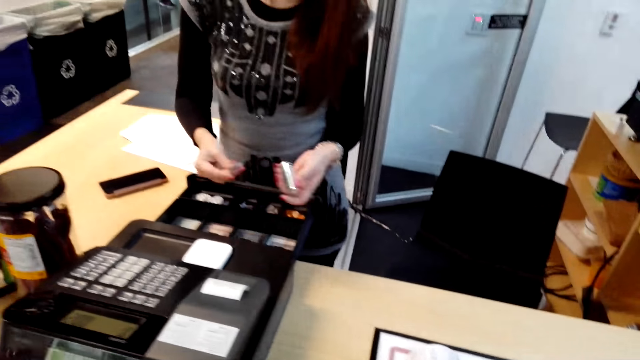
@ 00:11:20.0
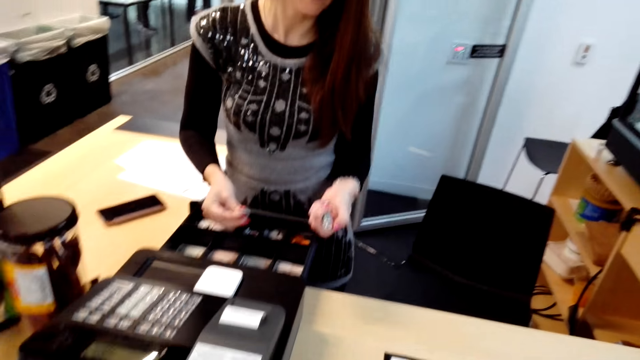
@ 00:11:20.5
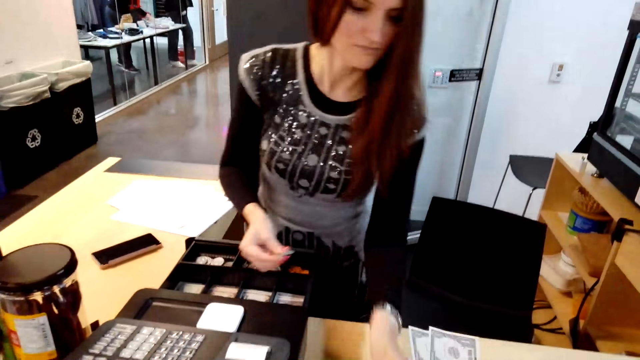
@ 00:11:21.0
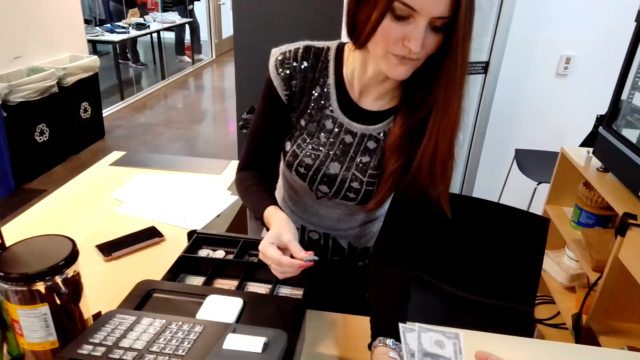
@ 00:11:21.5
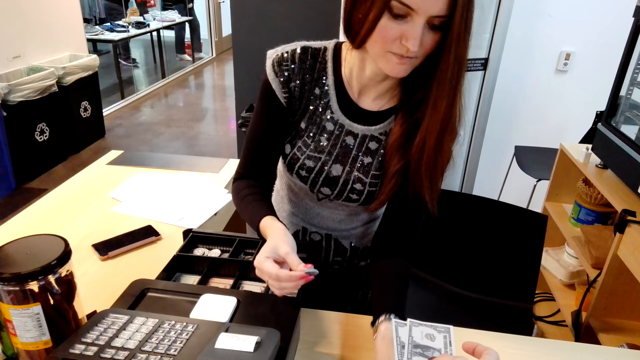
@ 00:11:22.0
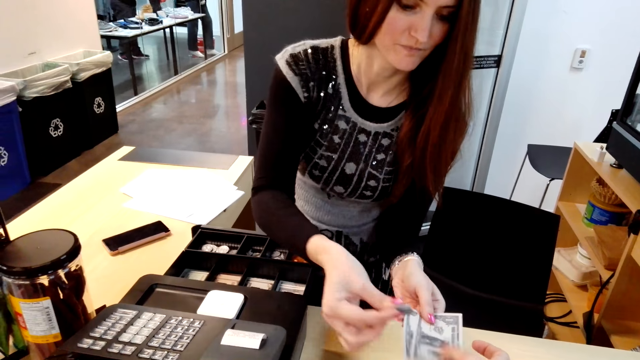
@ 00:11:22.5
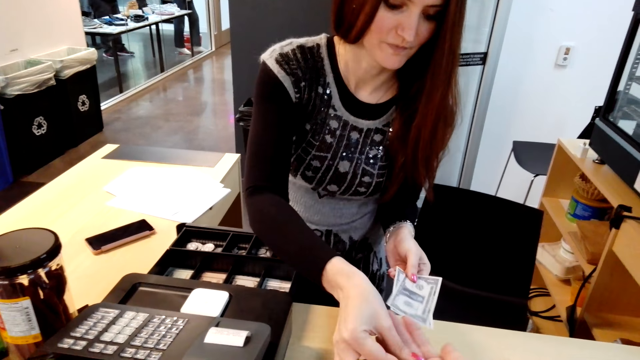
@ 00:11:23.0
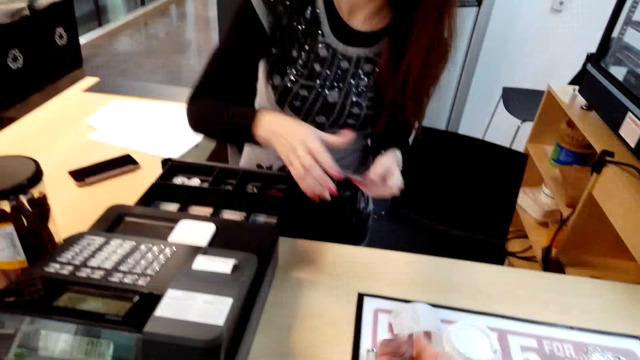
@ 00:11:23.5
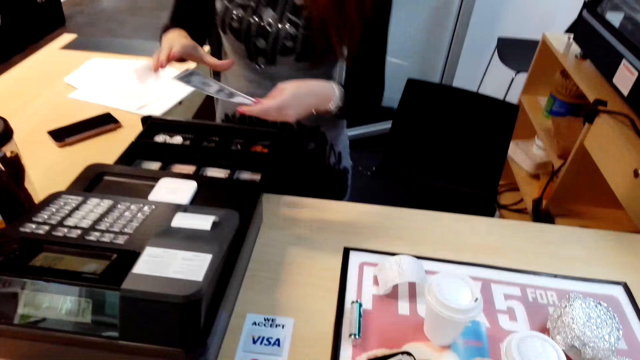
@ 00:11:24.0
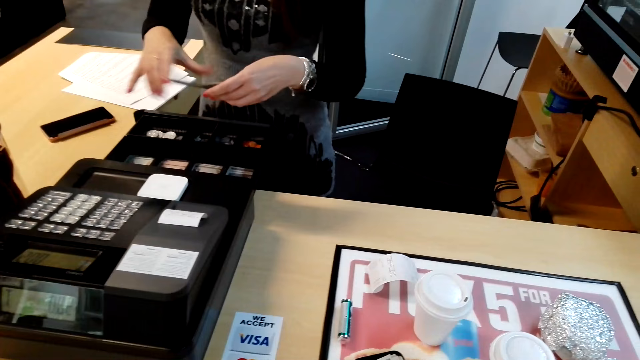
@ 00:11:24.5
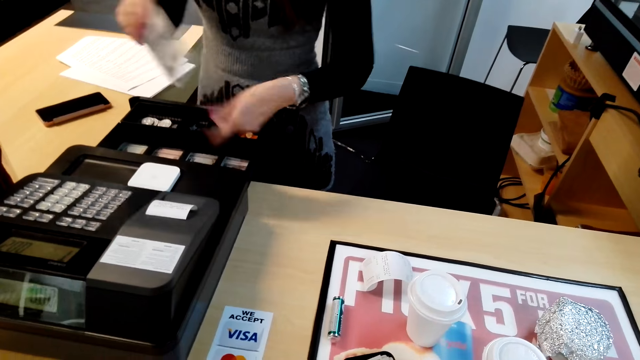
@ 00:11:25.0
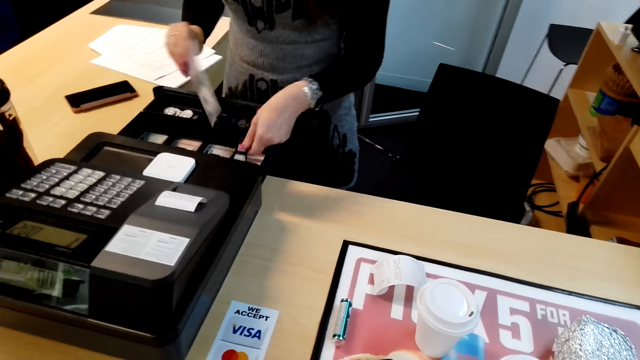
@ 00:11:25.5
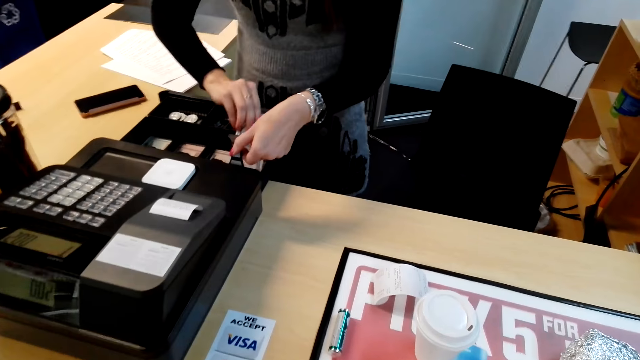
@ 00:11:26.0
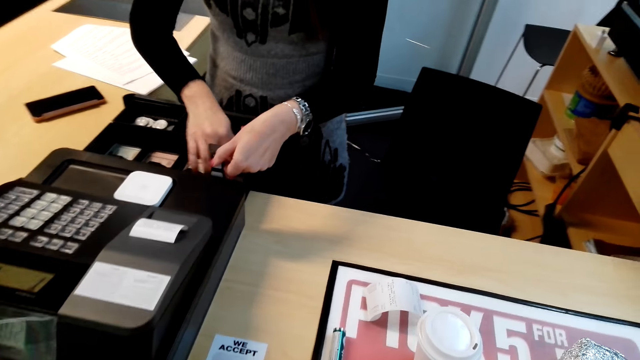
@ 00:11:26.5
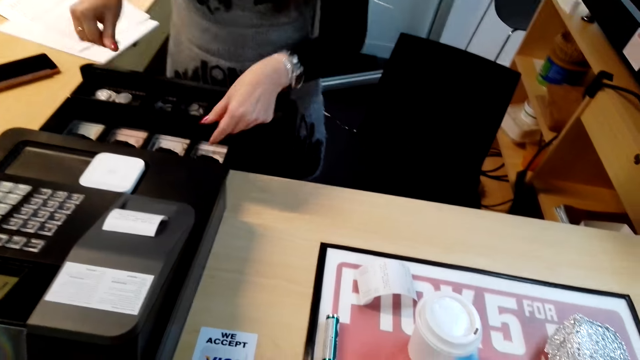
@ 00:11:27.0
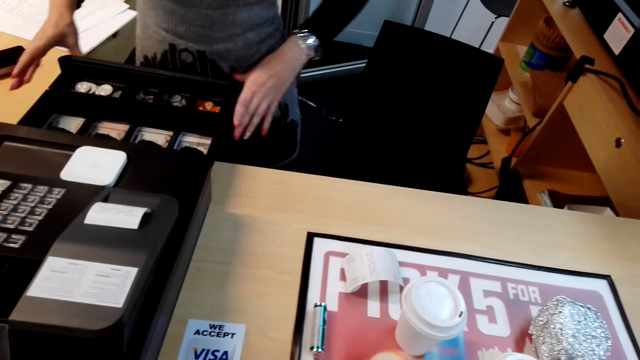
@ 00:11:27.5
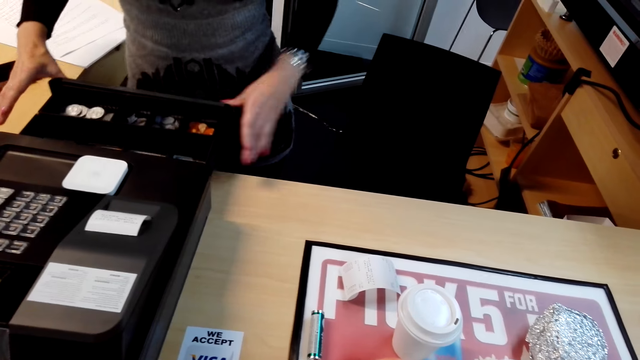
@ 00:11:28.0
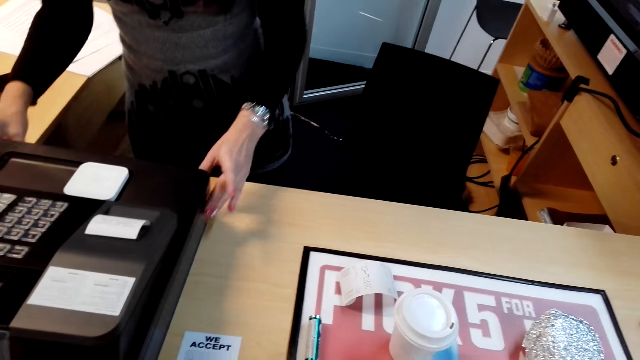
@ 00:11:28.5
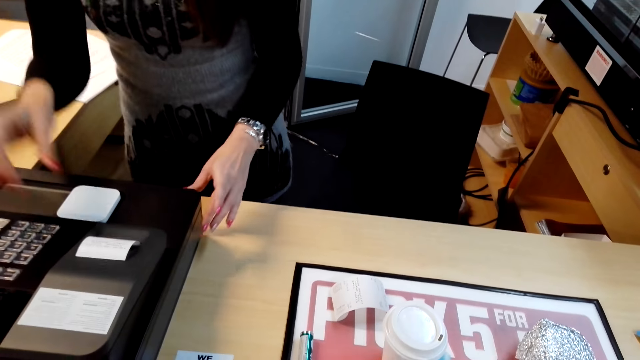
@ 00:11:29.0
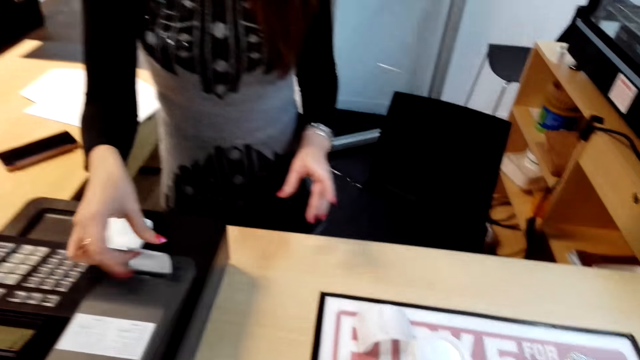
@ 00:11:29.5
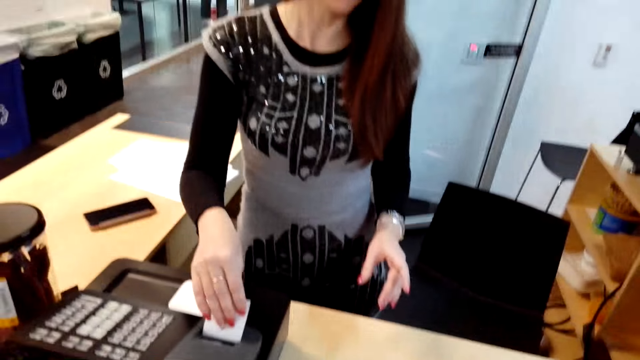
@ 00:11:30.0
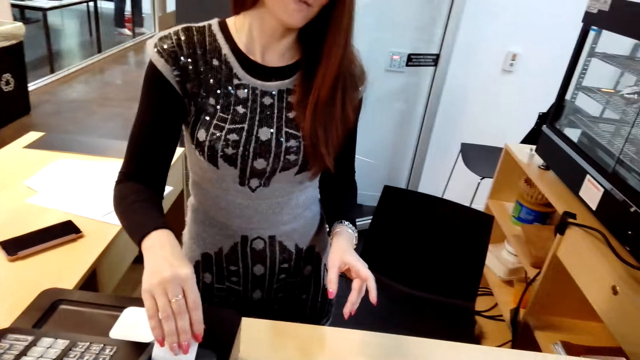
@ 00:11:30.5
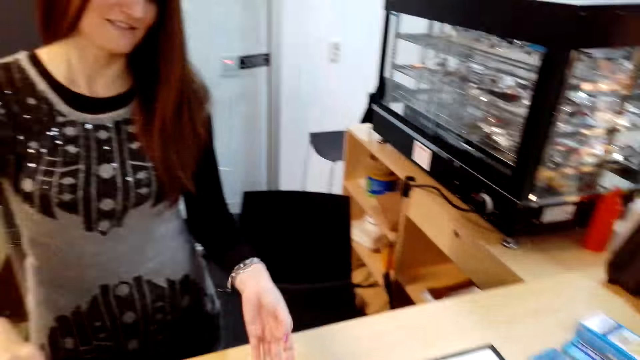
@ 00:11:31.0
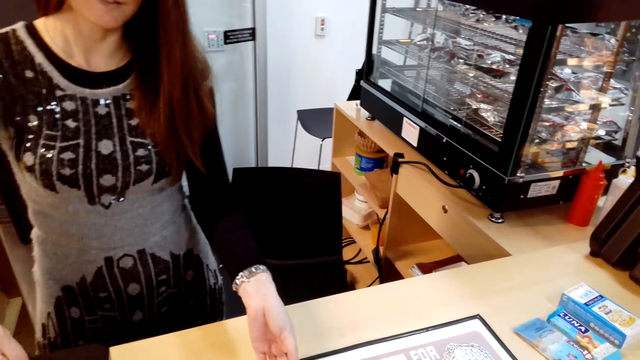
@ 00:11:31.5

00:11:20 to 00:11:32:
The camera wearer pays at the billing counter. The lady takes money from the camera wearer and hands the camera wearer coins. The lady puts money in the billing machine counter or cash register. The camera wearer closes the cash register drawer. The lady closes the billing machine counter. The lady pulls a receipt from the billing machine and talks with the camera wearer.

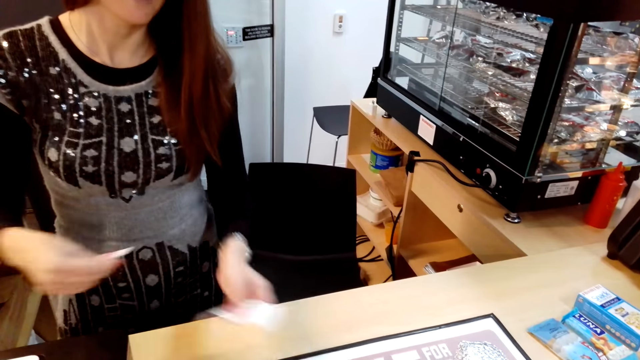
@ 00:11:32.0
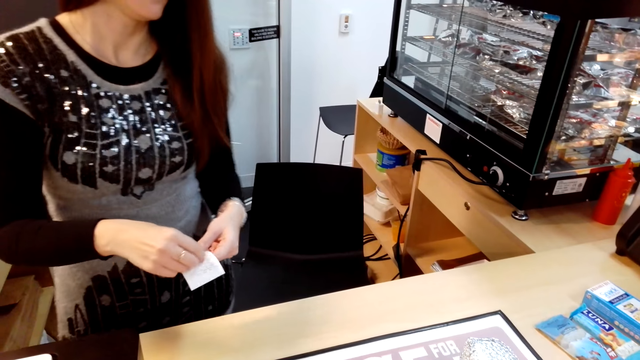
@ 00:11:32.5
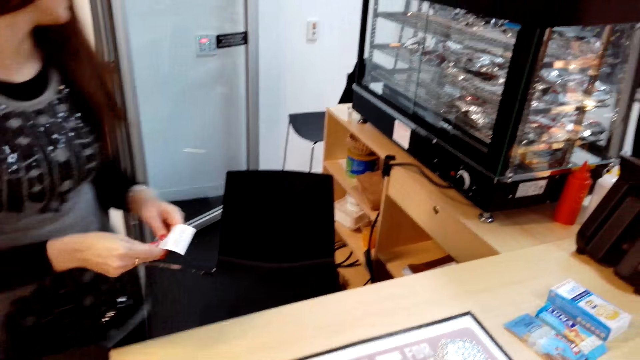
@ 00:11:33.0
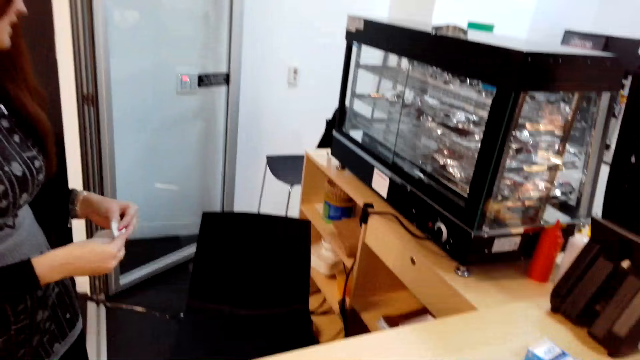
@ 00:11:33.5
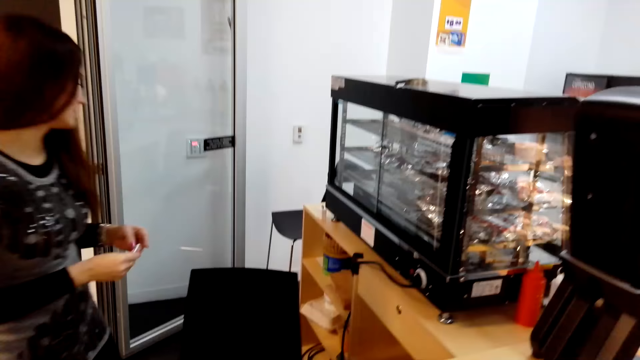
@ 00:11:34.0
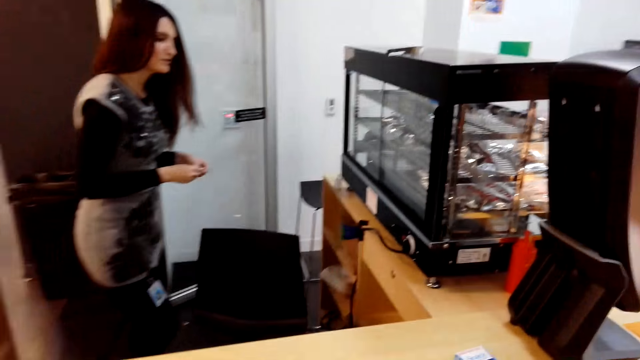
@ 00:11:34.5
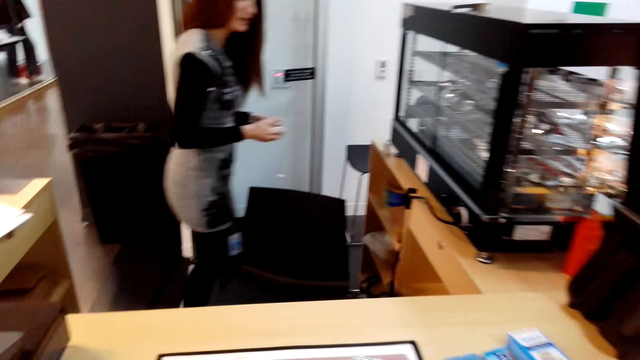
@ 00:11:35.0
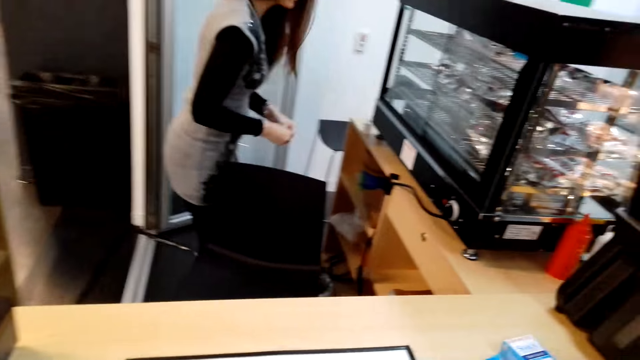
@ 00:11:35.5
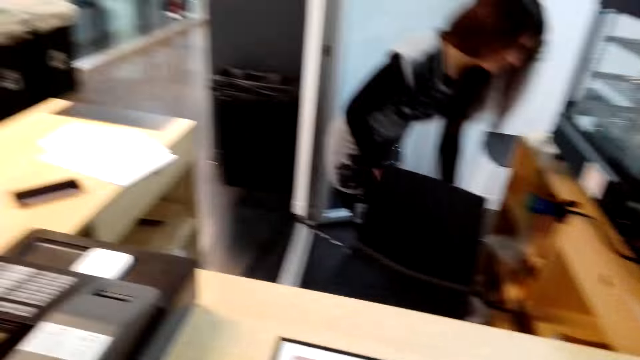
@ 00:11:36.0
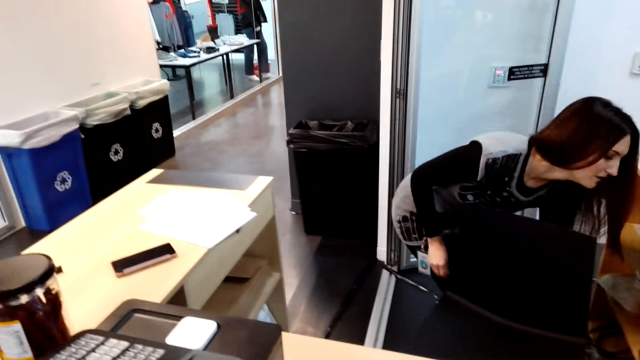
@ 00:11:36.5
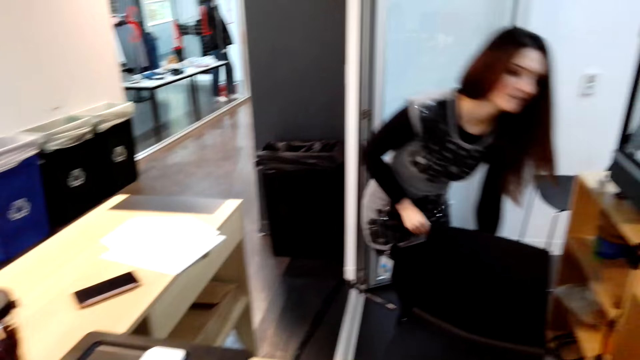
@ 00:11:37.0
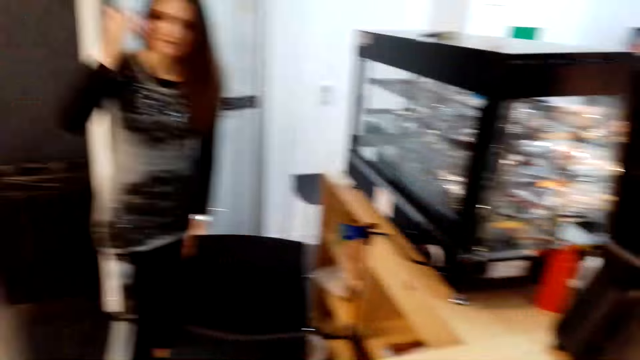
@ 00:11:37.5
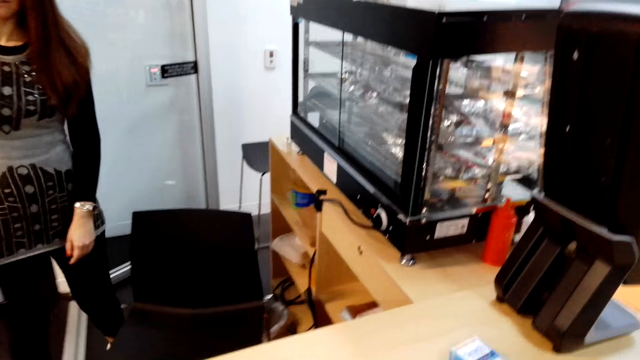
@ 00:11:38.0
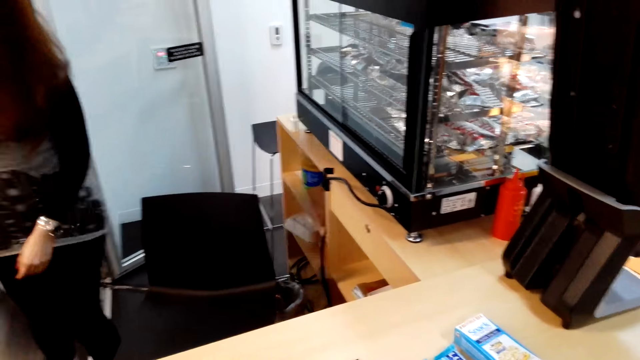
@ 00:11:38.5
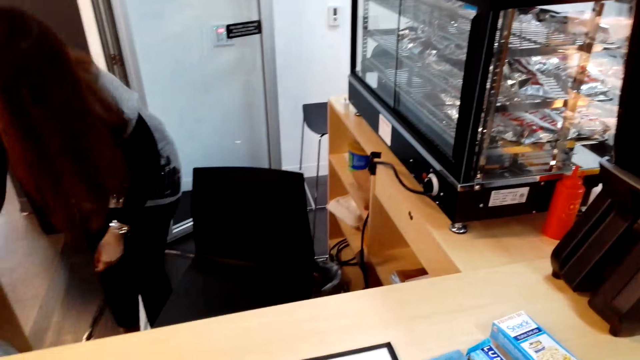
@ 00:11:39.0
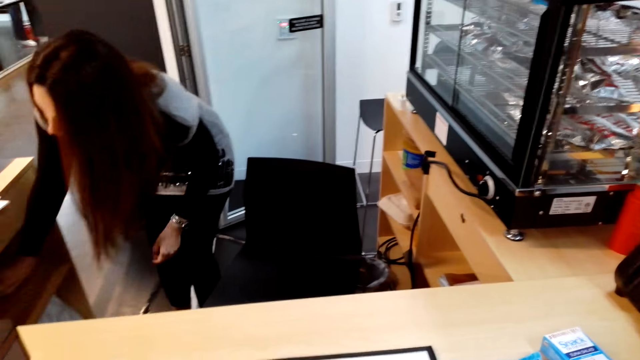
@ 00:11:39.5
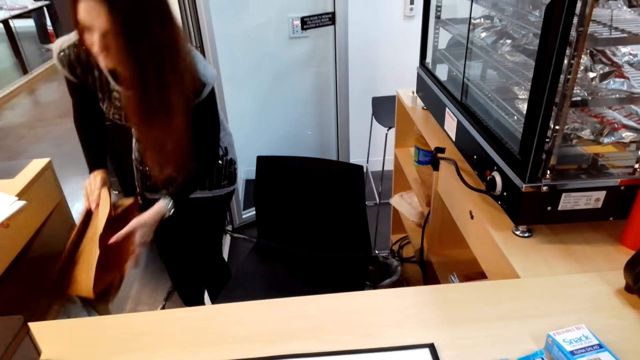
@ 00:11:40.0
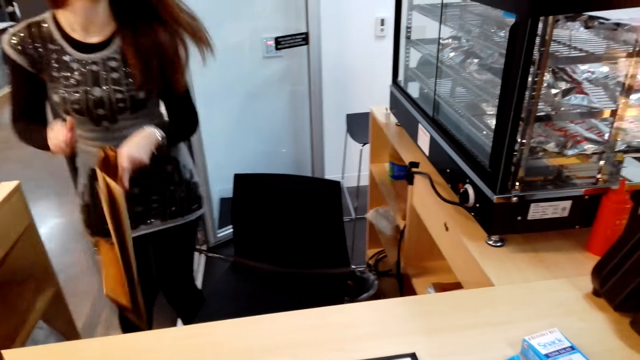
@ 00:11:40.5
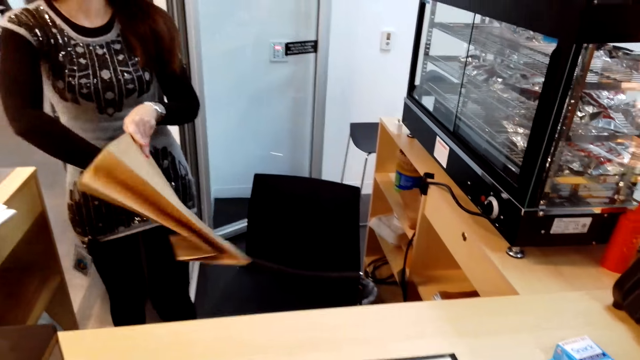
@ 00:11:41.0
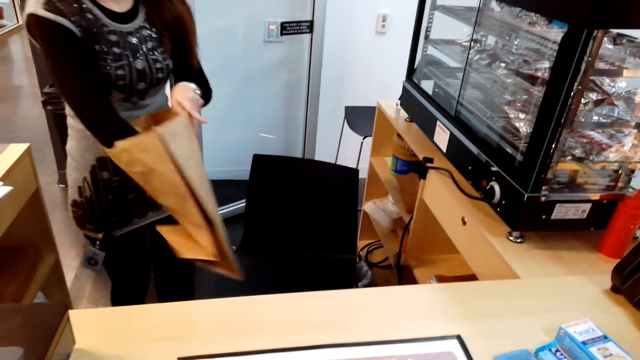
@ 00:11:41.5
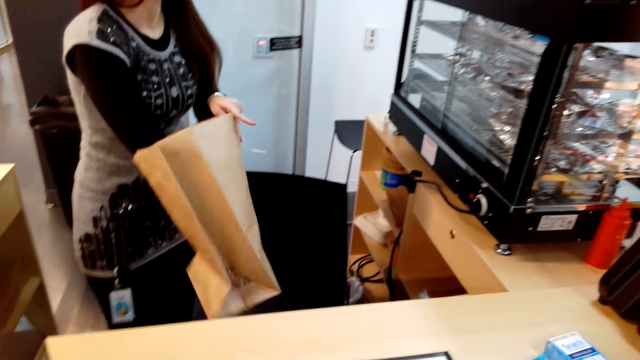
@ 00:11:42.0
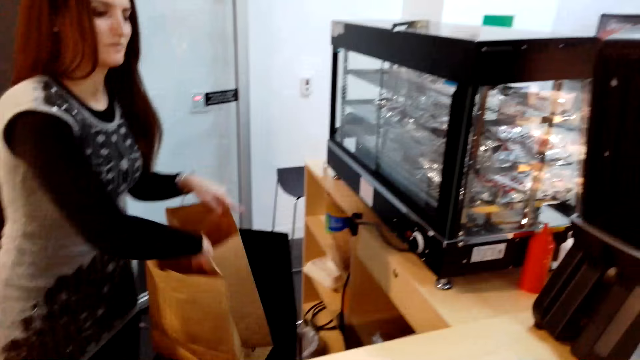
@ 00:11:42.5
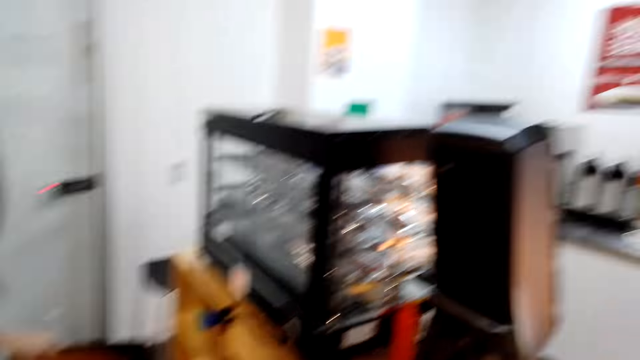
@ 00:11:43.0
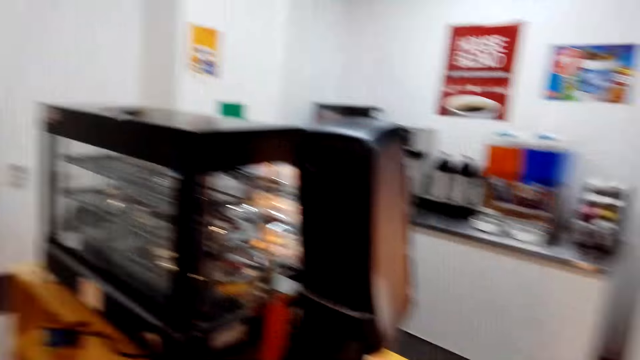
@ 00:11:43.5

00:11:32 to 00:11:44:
The lady folds 2 receipts. The lady walks on the floor. The lady throws the receipts. The lady moves a package bag. The lady picks a khaki bag from the shelf.
